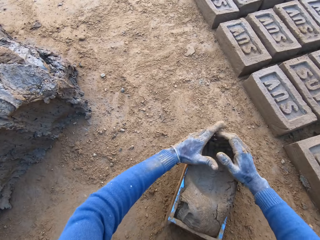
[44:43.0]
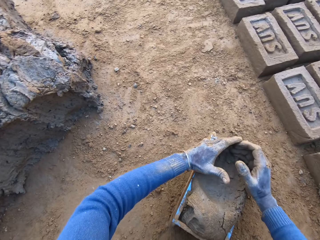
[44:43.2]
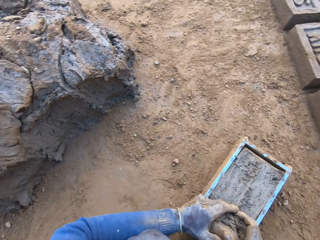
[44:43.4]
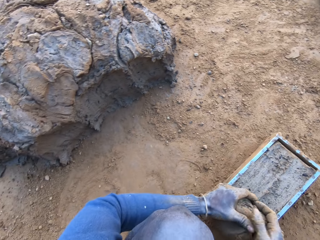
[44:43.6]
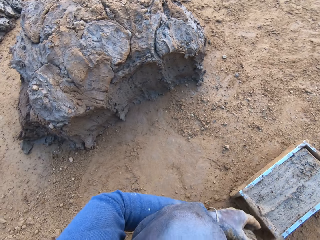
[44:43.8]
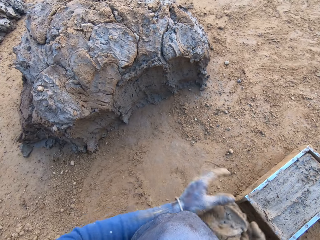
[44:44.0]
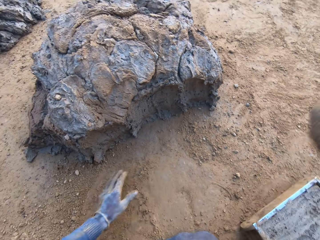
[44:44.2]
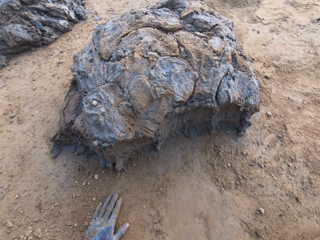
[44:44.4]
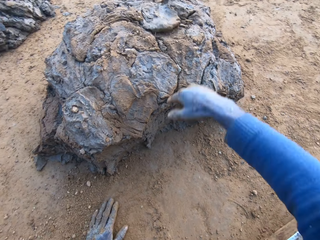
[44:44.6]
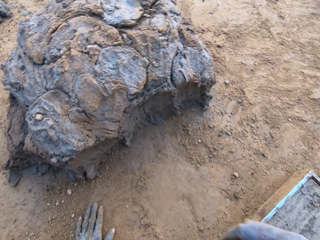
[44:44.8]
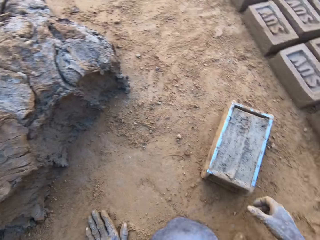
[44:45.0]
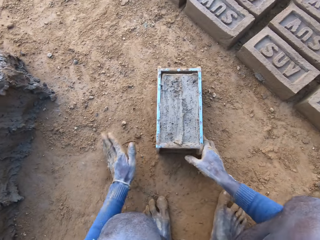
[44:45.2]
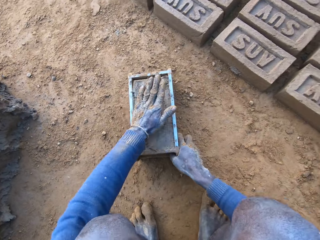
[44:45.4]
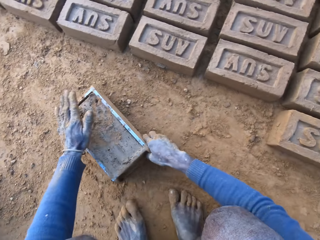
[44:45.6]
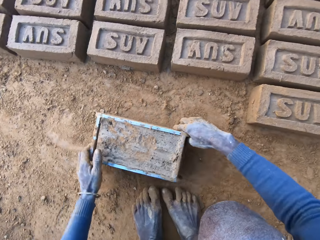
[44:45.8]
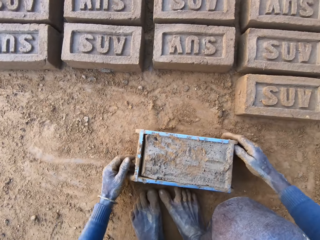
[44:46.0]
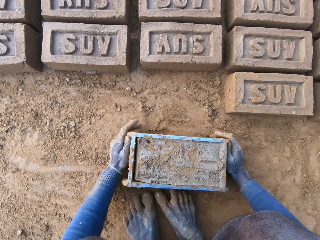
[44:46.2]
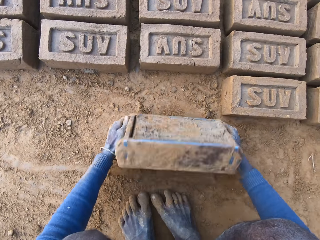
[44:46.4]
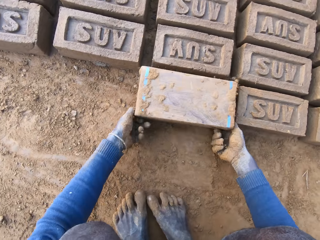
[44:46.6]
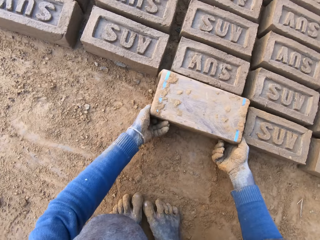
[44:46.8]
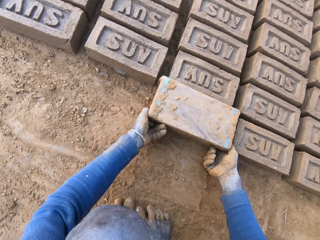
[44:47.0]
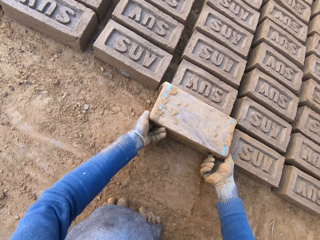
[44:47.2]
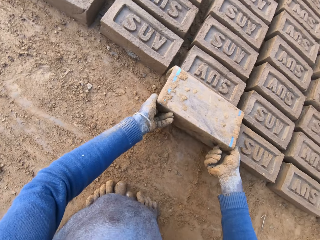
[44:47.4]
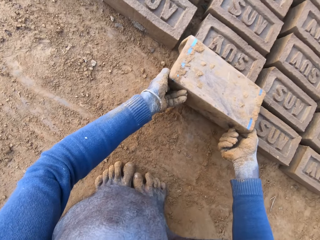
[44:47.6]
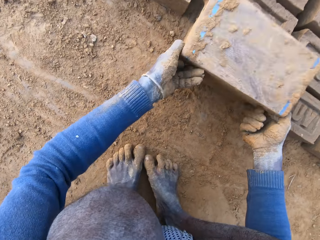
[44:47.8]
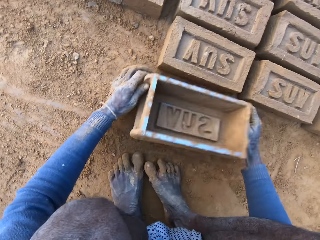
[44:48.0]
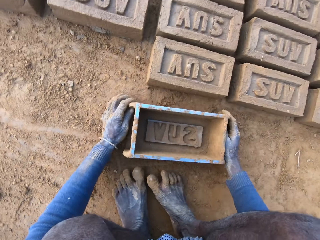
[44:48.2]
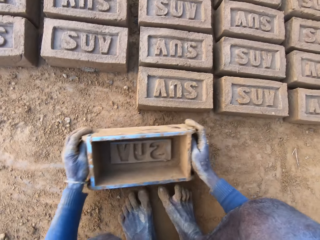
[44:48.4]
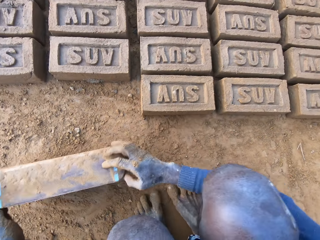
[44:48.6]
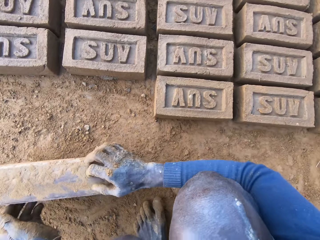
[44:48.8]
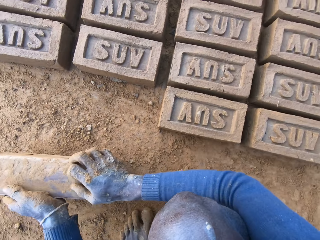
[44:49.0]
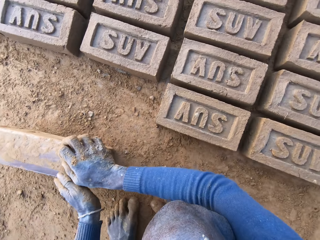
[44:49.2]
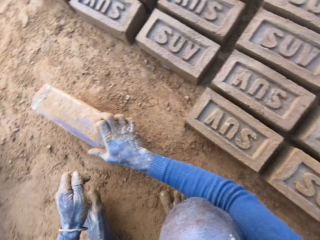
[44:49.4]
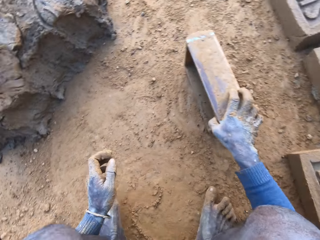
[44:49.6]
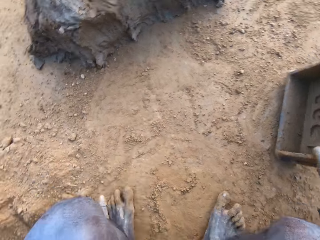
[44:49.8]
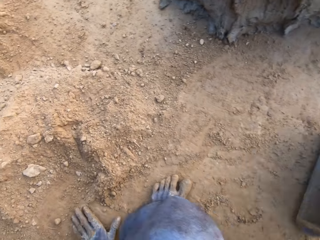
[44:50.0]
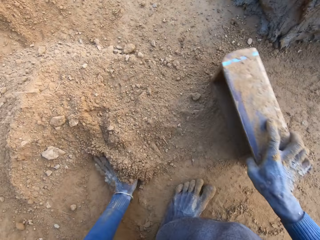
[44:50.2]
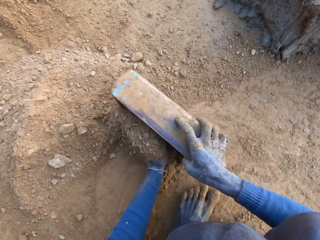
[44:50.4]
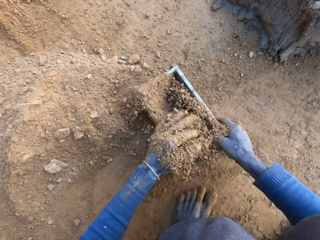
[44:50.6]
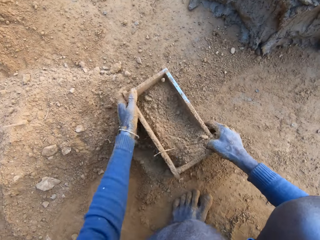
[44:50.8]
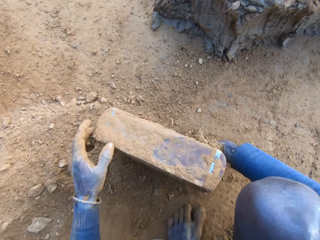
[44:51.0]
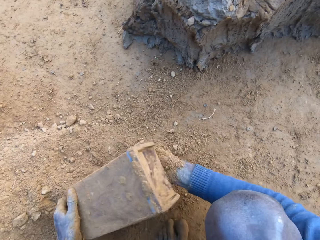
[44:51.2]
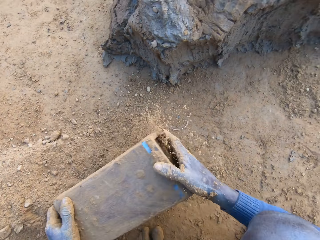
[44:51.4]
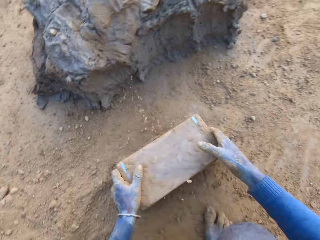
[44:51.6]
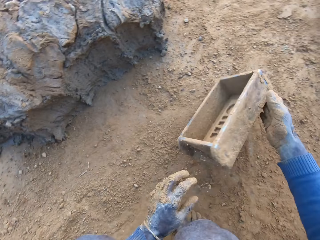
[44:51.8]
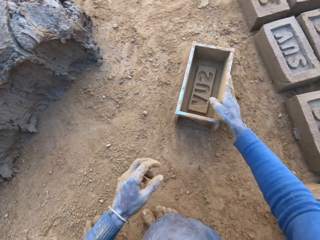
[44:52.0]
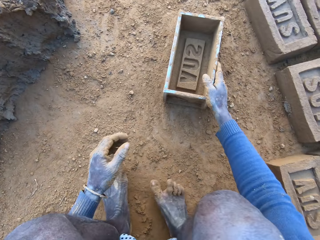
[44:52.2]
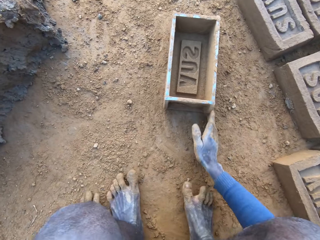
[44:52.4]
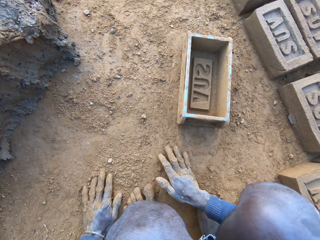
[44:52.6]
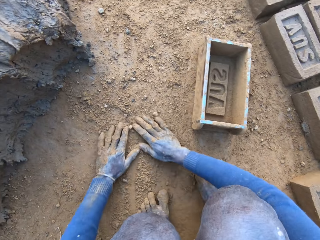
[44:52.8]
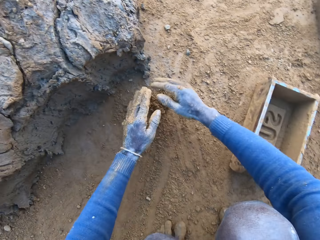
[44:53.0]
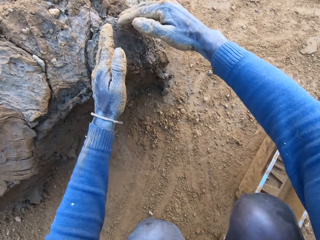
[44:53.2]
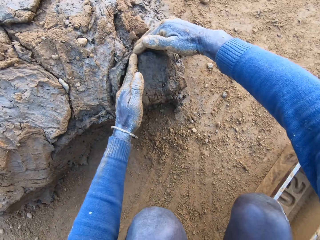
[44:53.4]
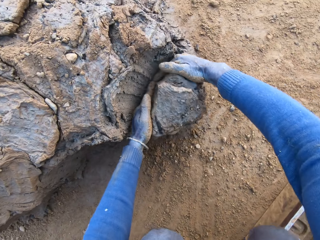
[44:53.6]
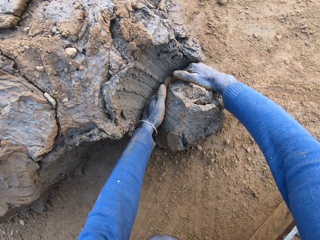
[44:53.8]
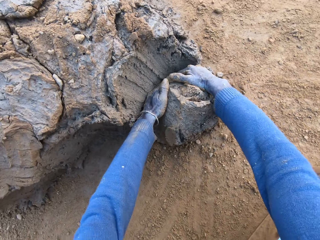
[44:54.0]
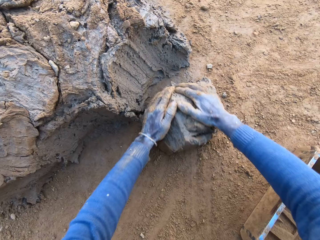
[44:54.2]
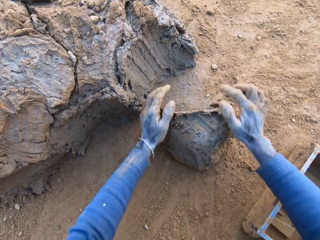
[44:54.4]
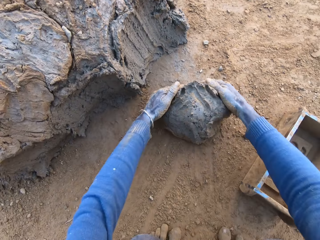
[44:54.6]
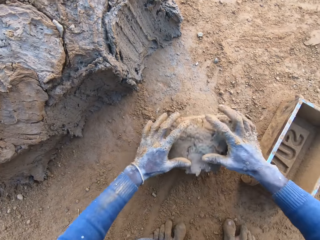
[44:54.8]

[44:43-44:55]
The camera wearer removes the excess clay or mortar from the brick mould or brick molder. He throws the mortar on the remaining mortar on the ground. He taps the mortar inside the brick molder with his left hand. He drags the brick molder with mortar with both hands. He holds the brick mould. He pours out the brick on the ground out of the brick molder. He puts the brick mould upside down. He puts the brick mould on the ground. He cleans the brick molder with his hands. He holds the brick mould. He packs some sand with the brick molder and pours out the sand in the brick molder. He puts the soil in the brick mould. He holds the brick mould. He hits the brick molder on the ground. He throws the brick molder on one side with his hands. He puts the brick mould on the ground. He rubs his hands on the ground. He scoops some mortar with his hands.

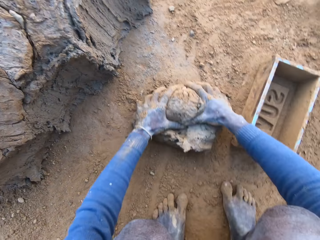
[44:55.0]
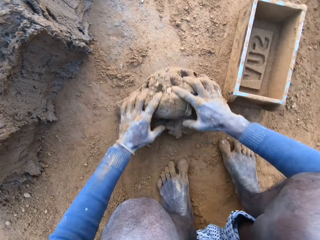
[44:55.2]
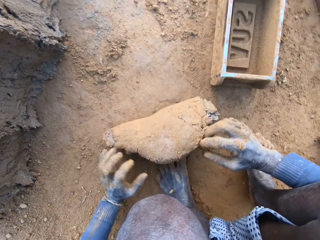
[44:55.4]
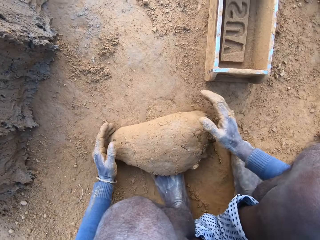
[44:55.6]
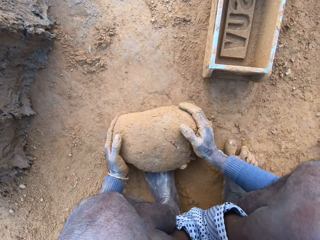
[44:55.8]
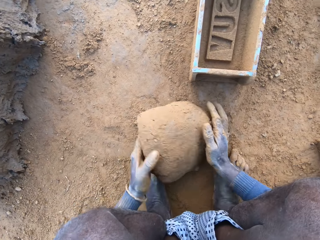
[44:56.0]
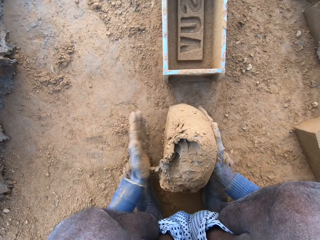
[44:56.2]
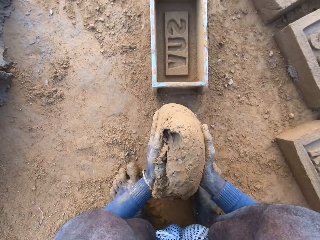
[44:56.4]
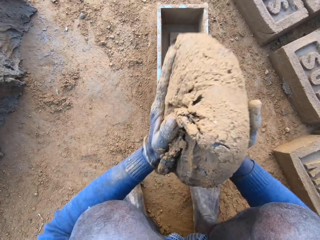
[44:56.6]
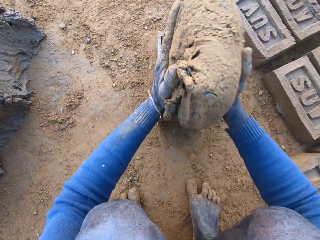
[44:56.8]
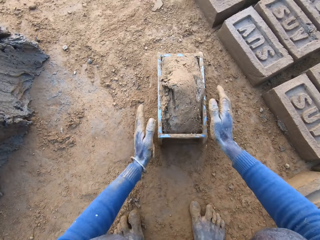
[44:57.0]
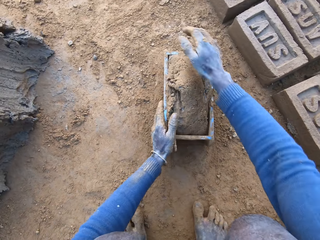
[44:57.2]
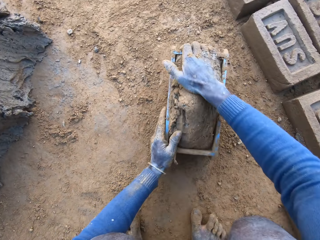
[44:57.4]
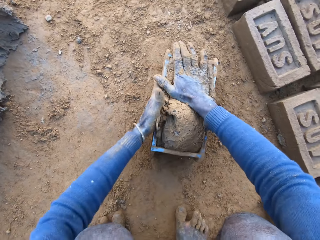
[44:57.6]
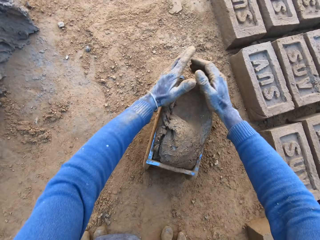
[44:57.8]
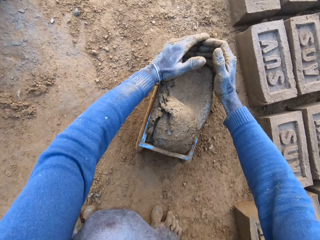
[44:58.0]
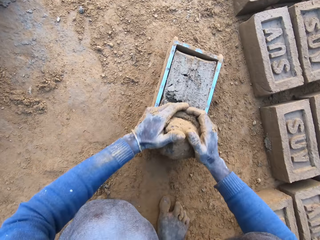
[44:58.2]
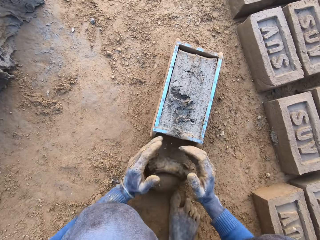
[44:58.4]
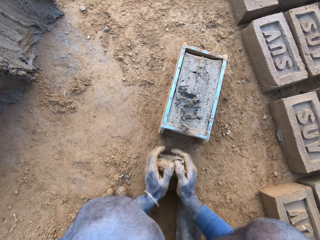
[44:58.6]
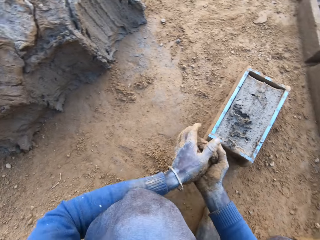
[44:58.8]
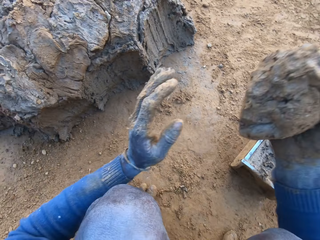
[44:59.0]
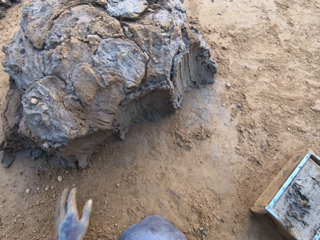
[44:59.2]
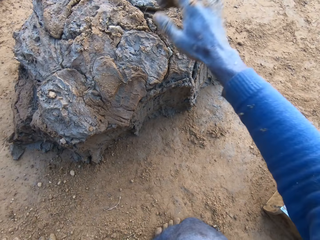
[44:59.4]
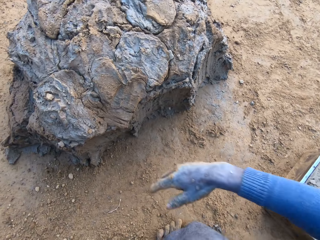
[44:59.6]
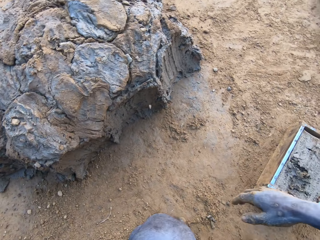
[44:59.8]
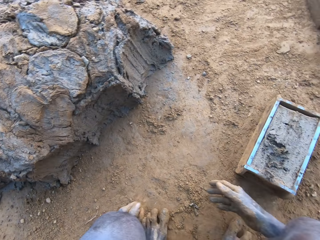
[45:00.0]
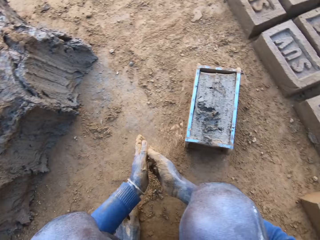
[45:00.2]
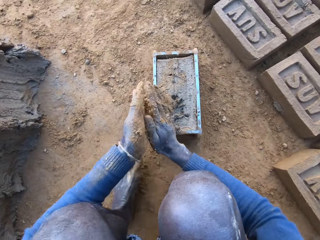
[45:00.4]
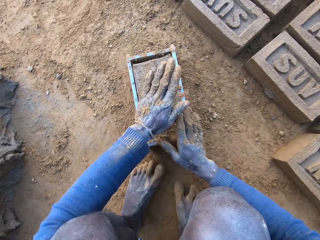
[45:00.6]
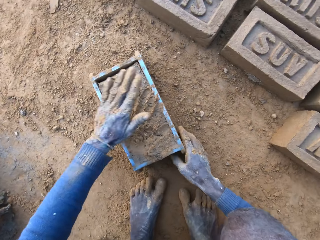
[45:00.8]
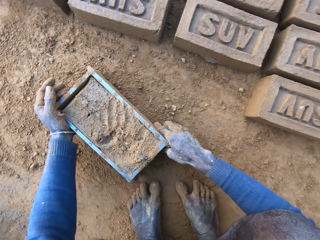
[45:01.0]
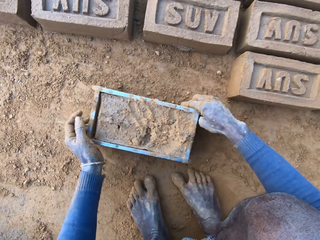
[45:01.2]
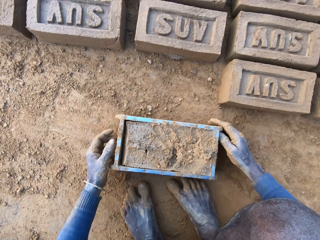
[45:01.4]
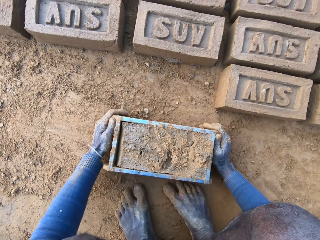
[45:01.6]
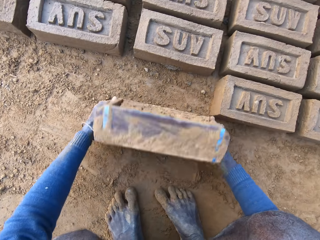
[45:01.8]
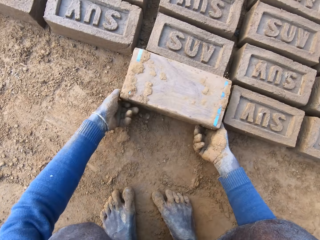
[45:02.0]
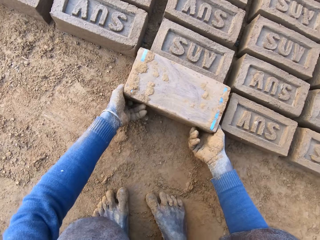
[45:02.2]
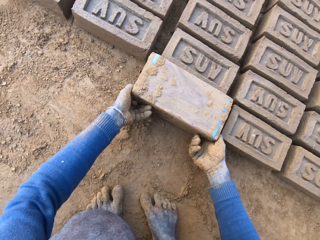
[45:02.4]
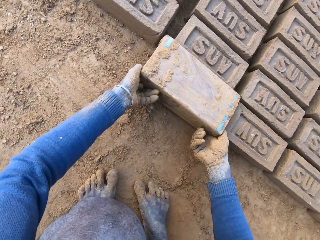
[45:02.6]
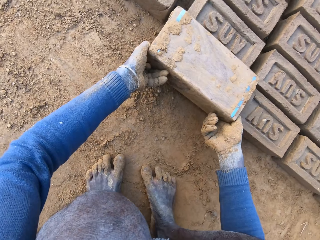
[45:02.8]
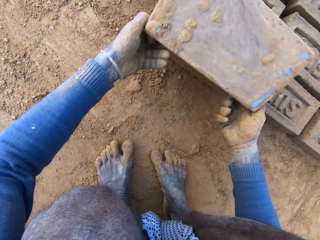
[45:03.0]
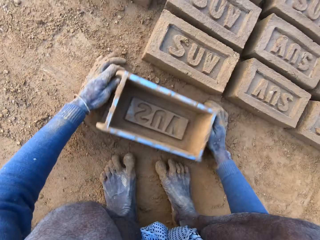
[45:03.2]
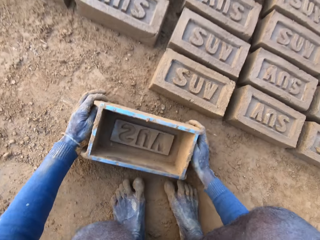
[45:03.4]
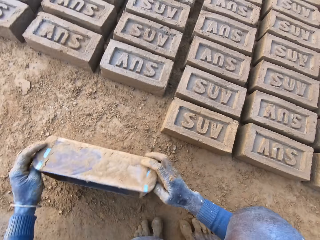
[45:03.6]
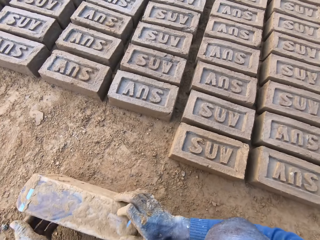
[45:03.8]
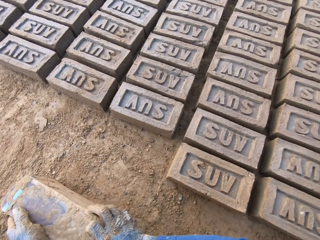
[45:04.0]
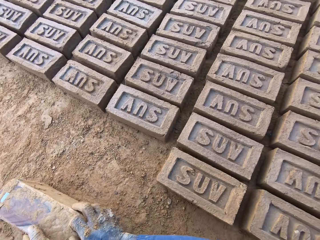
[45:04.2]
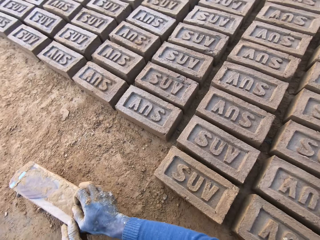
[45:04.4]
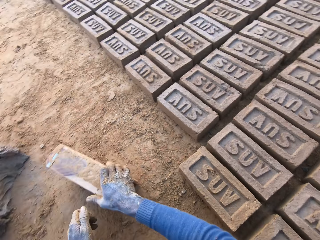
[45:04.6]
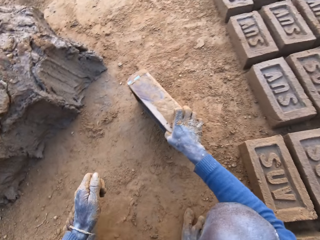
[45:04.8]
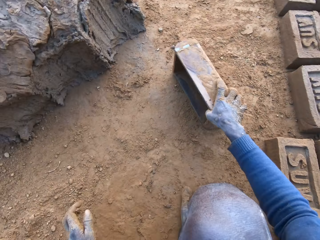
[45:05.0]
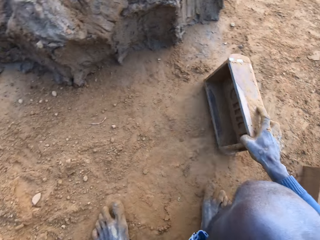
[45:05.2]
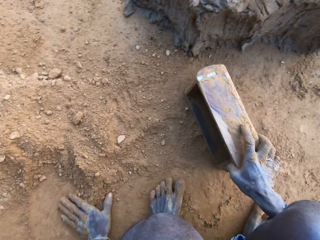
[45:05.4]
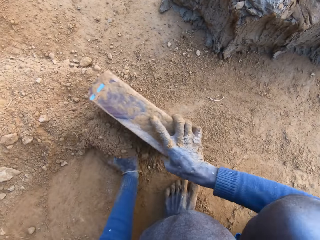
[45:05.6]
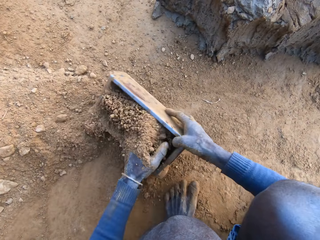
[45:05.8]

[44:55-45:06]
The camera wearer rolls the clay or mortar on the ground. He adjusts the mortar on the ground. He packs the mortar on the ground with his hands. He holds the clay. He drops the mortar inside the brick molder or brick mould. He adjusts the mortar inside the brick molder. He removes the excess clay from the brick mould. He throws the mortar on the remaining mortar on the ground. He rubs his hands with some sand and rubs sand on the surface of the mortar inside the brick molder. He drags the brick molder with mortar with both hands. He puts the brick mould upside down. He pours out the brick on the ground out of the brick molder. He holds the brick mould.
